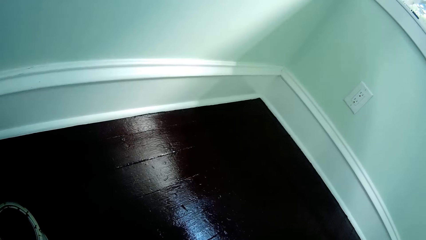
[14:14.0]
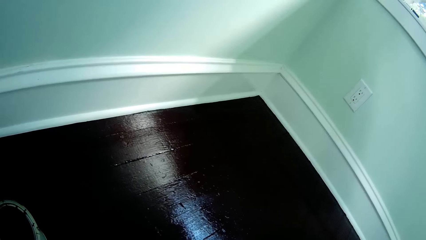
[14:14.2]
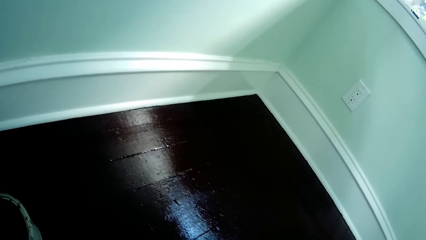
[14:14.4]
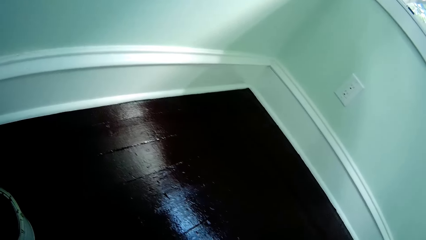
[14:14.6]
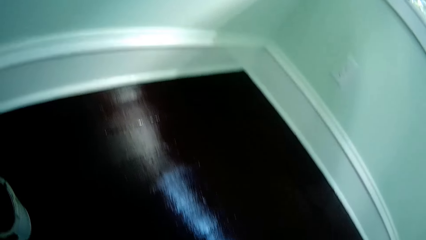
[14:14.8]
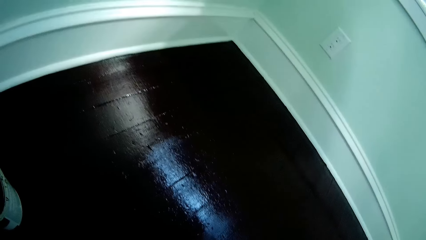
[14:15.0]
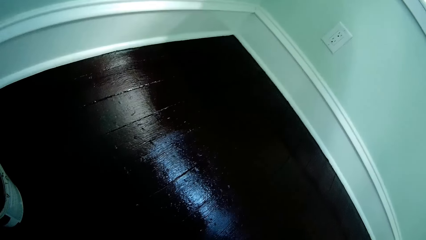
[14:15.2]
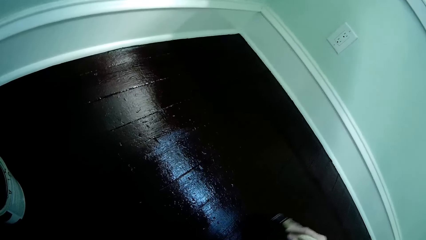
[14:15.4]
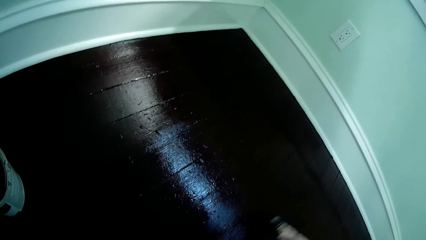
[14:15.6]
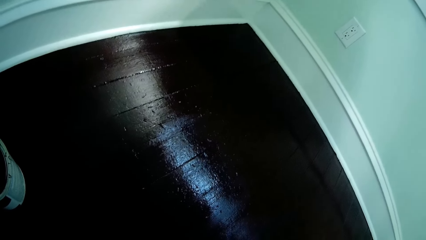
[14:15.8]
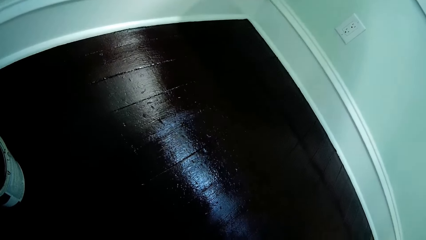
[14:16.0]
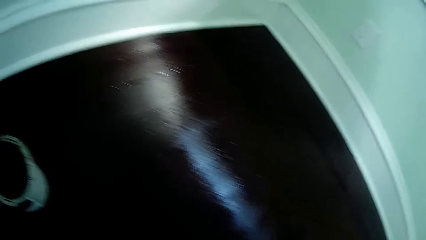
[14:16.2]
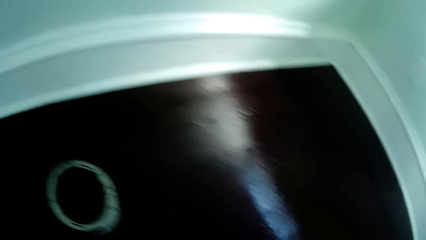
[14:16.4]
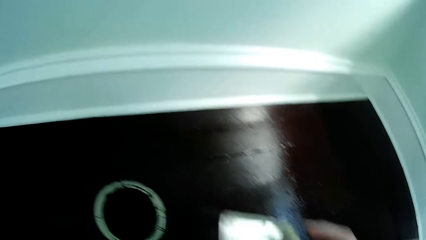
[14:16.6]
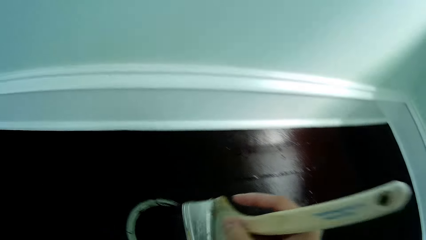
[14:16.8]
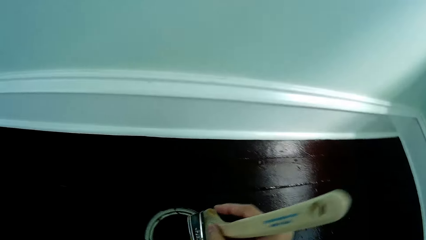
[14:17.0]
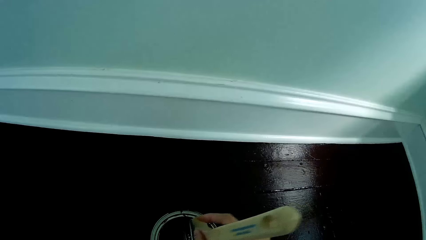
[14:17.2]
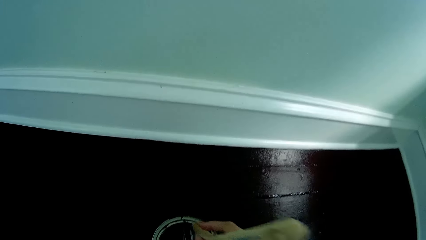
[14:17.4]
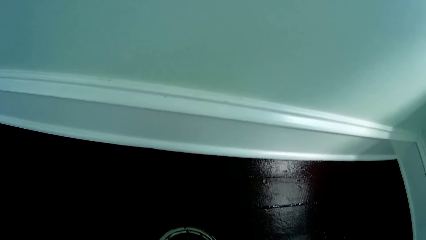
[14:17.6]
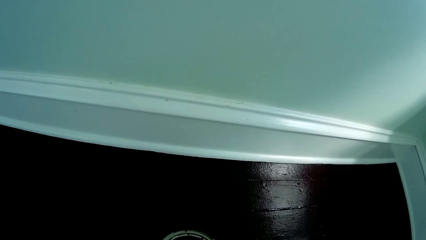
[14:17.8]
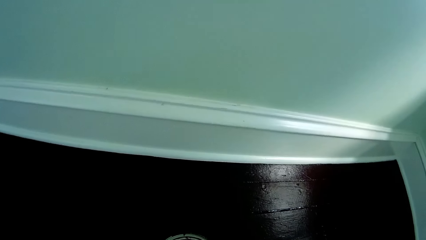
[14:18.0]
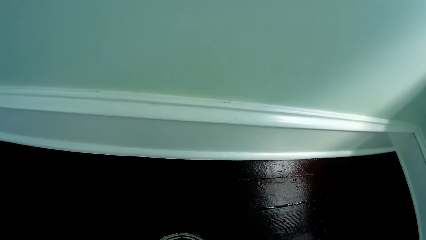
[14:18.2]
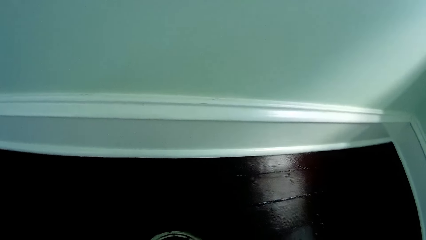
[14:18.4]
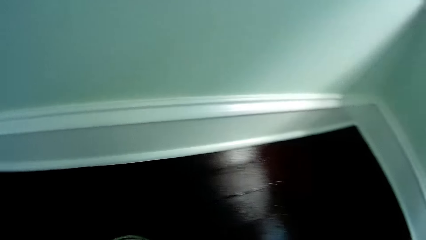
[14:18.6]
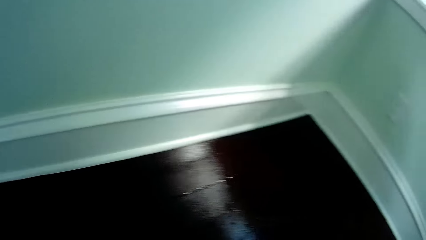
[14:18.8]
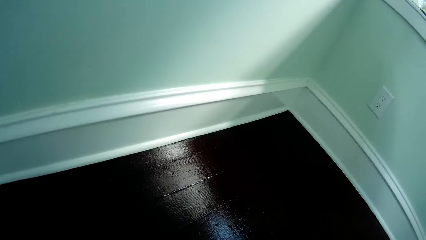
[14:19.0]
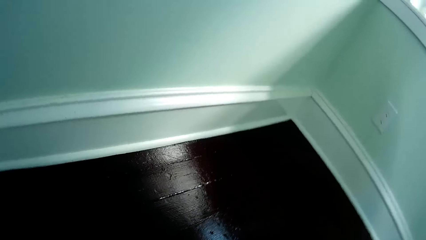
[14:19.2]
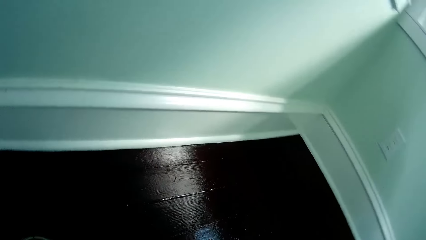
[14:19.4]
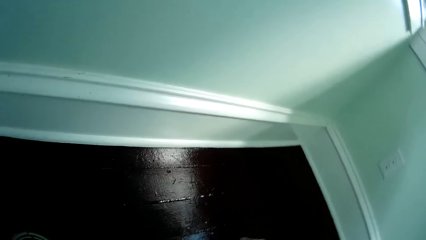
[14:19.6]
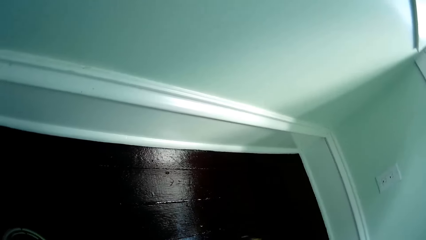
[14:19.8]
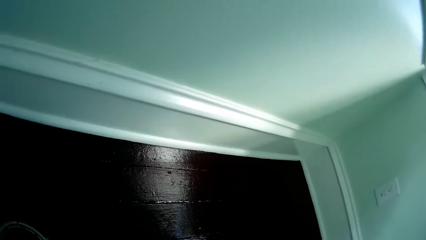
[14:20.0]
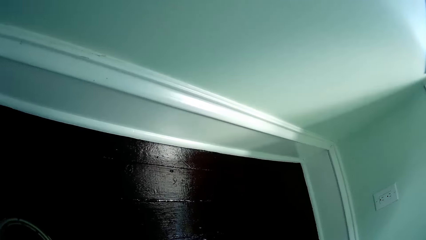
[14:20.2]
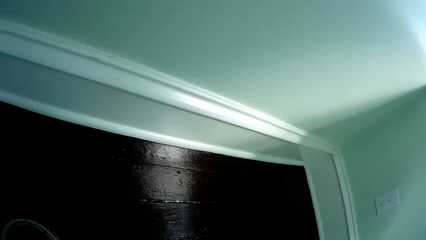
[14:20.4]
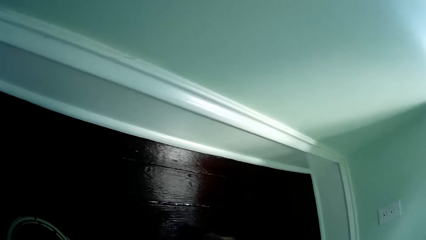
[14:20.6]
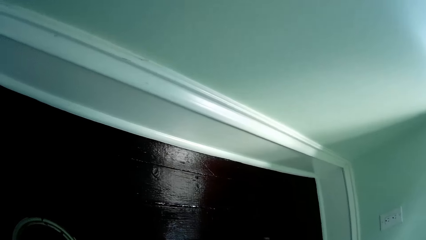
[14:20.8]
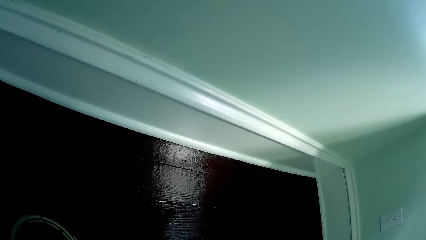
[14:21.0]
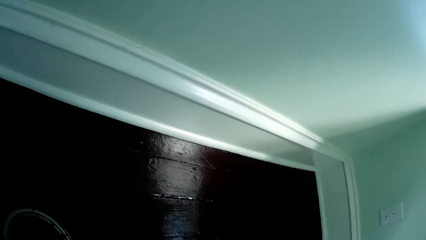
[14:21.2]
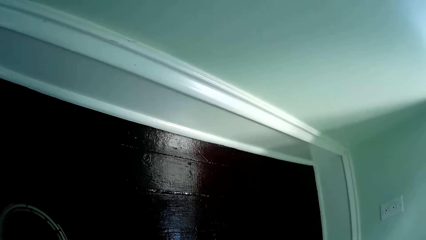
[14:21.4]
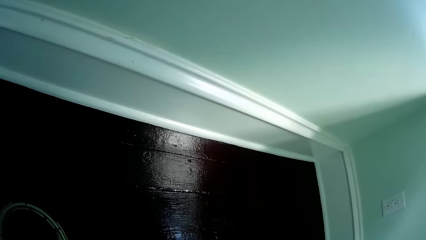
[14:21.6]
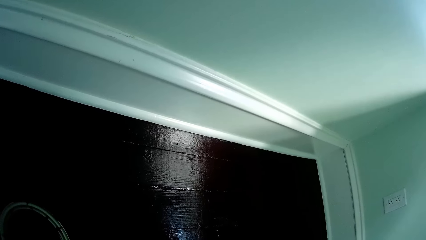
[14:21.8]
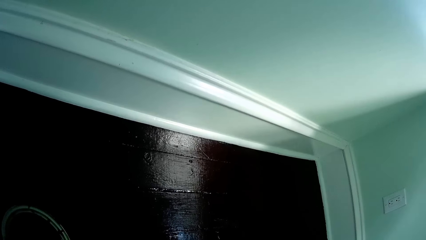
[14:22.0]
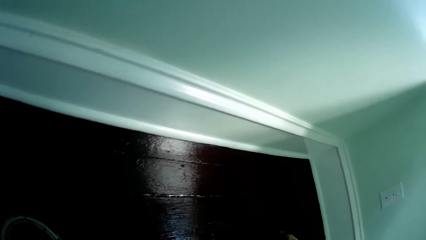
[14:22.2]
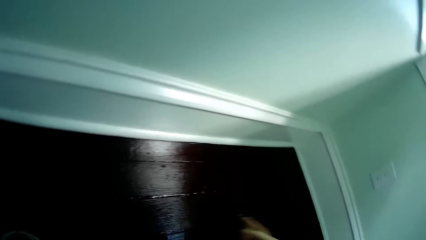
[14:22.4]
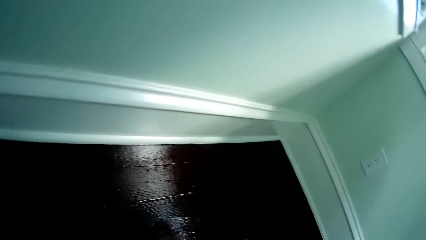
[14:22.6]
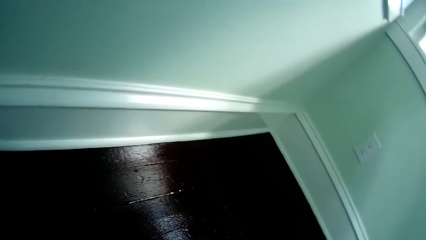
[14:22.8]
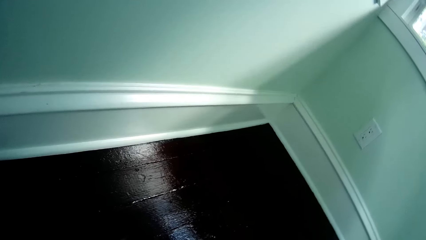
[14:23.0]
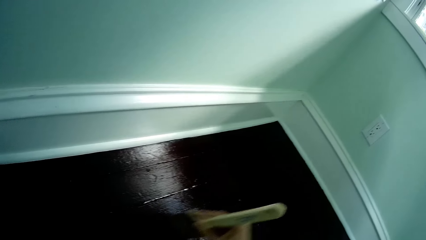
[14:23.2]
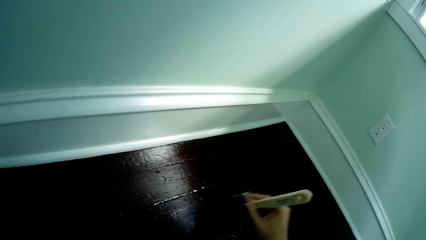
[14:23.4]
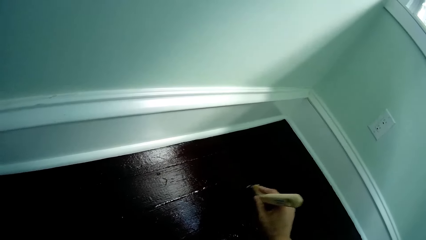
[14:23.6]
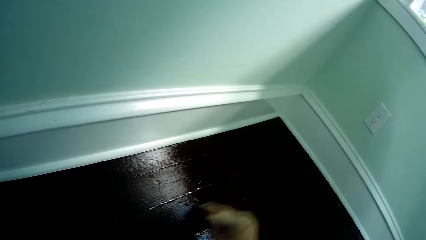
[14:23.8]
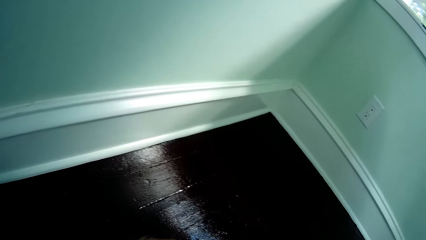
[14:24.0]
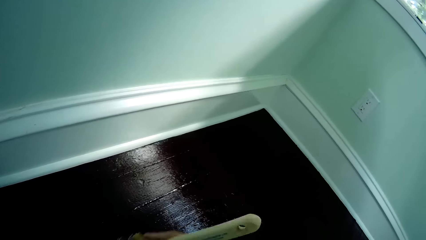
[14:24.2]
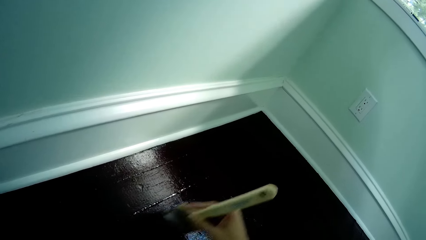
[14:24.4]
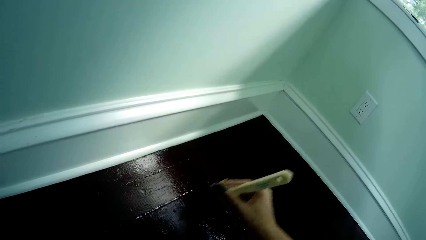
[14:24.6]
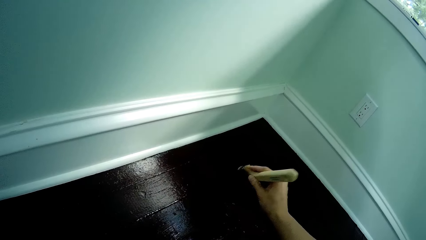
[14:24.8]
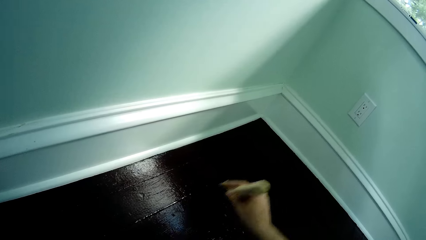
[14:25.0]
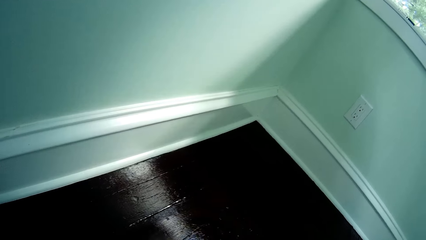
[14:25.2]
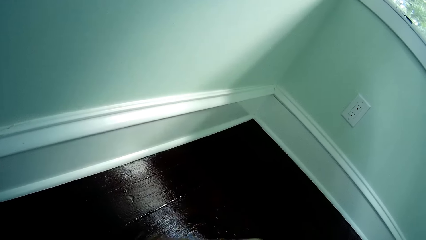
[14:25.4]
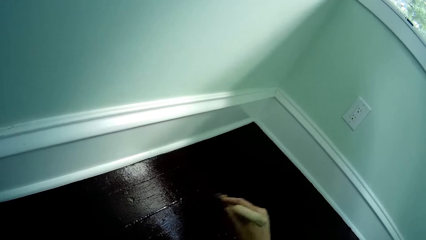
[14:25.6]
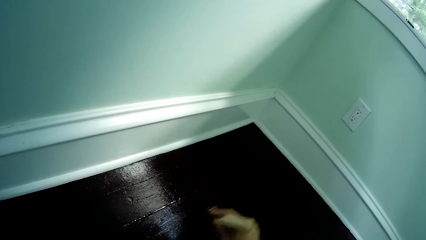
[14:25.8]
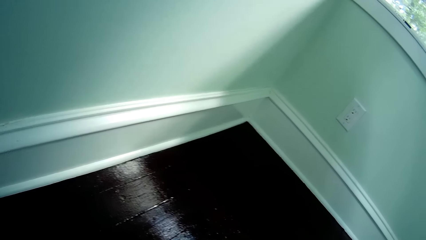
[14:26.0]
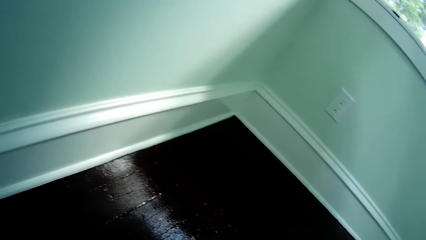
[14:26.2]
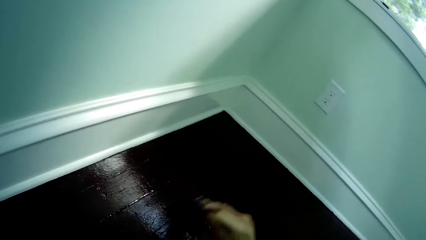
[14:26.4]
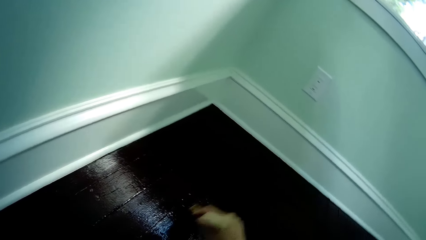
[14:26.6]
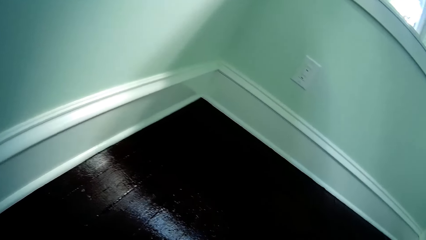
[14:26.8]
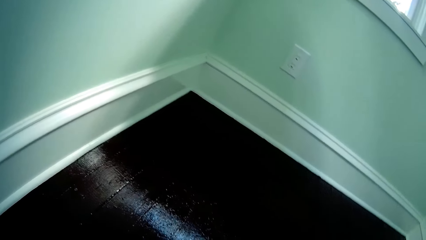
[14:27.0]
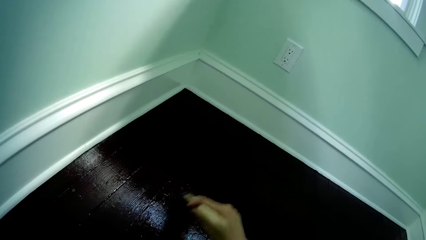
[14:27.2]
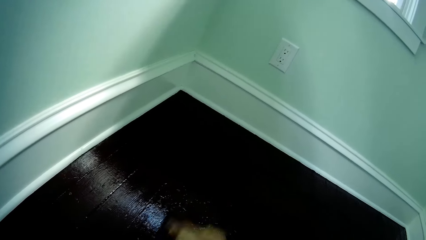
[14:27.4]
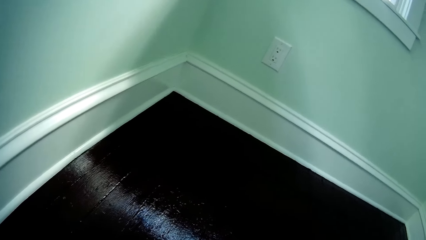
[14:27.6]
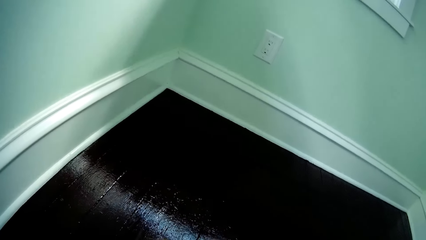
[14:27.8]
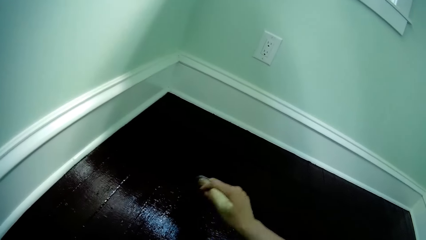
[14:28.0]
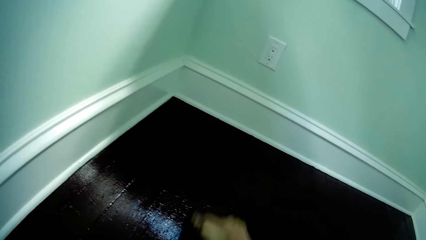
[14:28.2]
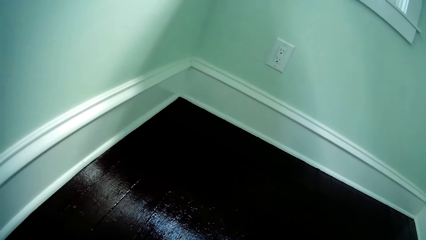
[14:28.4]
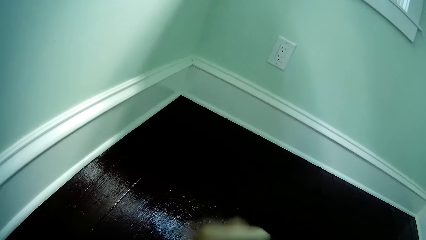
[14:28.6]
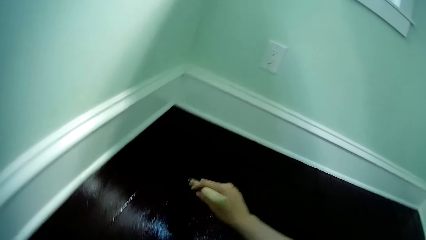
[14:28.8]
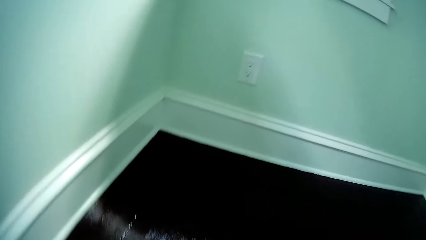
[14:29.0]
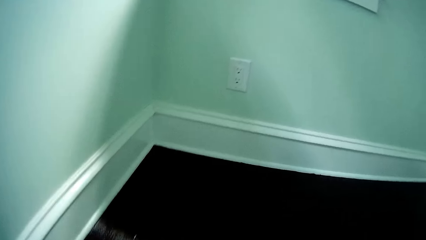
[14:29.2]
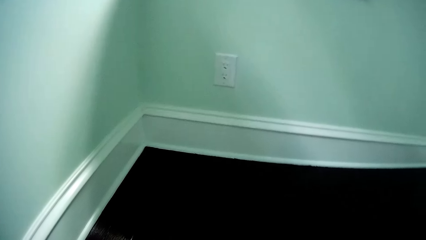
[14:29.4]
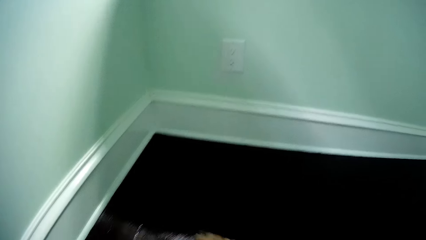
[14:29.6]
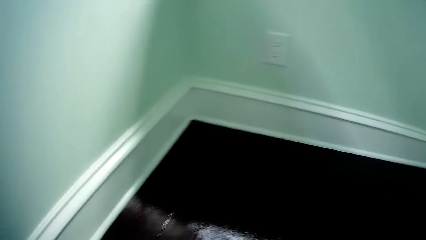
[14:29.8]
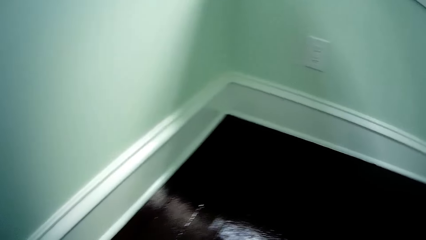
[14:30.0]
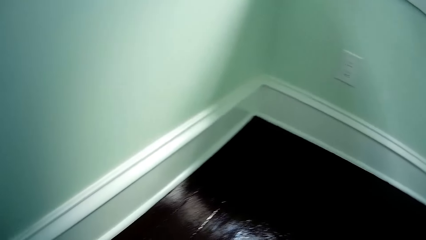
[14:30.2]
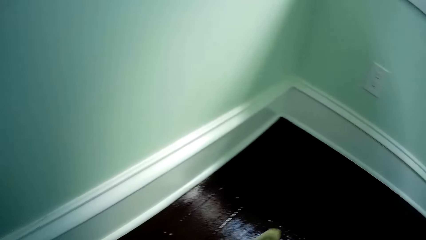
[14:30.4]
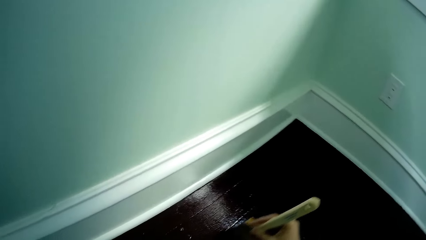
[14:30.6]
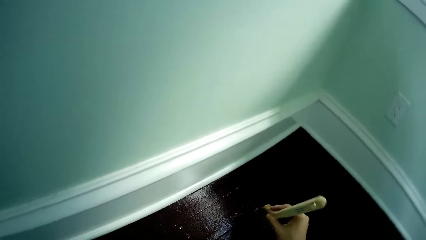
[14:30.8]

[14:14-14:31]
The camera wearer dips the paint brush in the paint can with the paint brush in her right hand. She paints the floor with the paint brush in her right hand.
